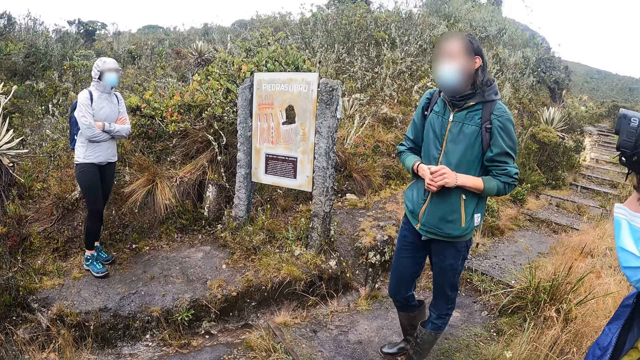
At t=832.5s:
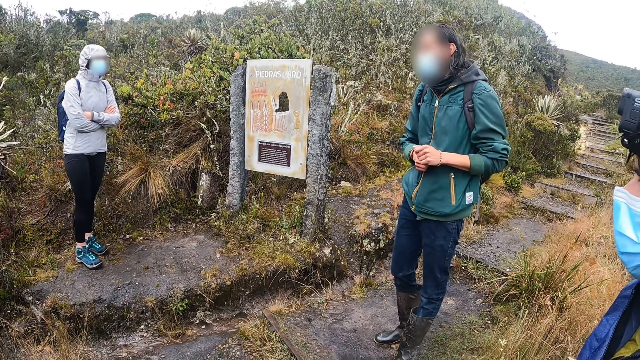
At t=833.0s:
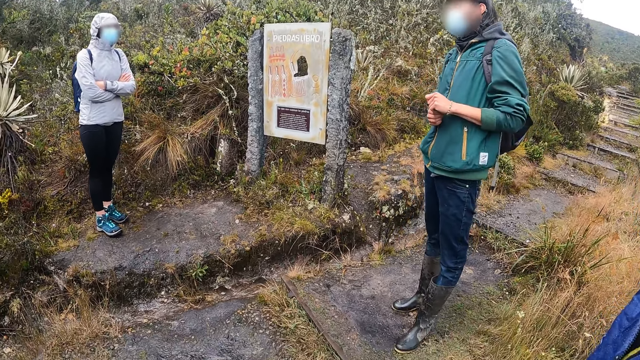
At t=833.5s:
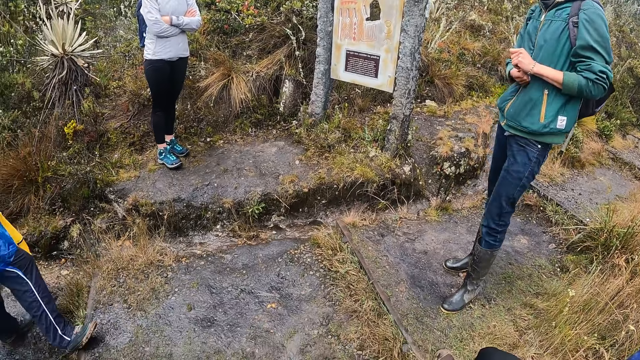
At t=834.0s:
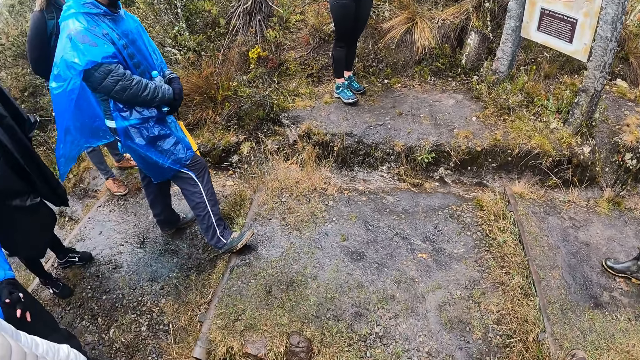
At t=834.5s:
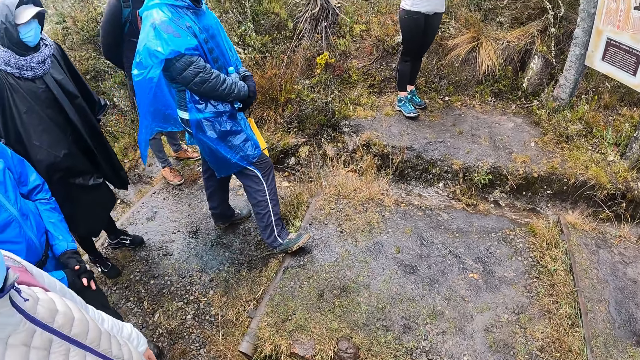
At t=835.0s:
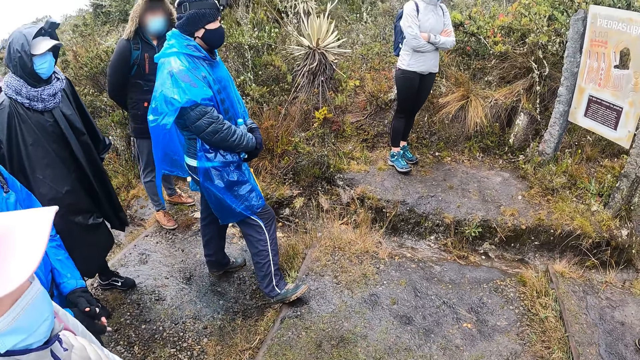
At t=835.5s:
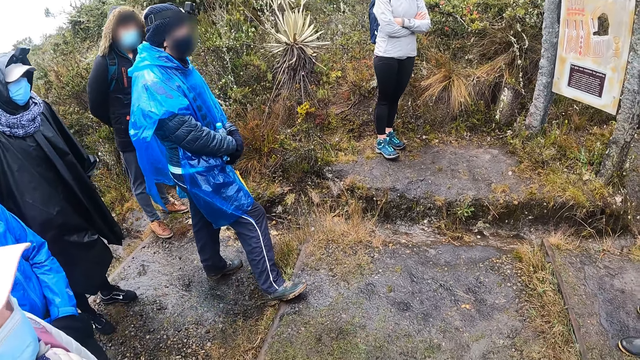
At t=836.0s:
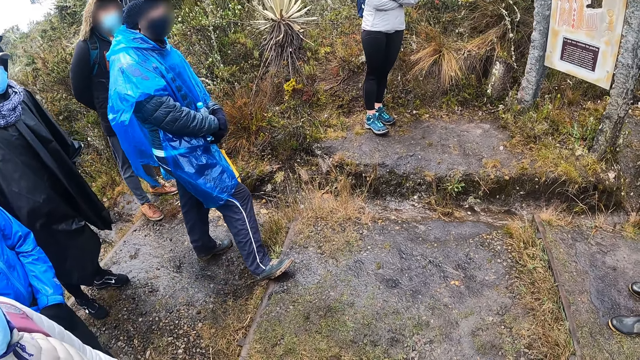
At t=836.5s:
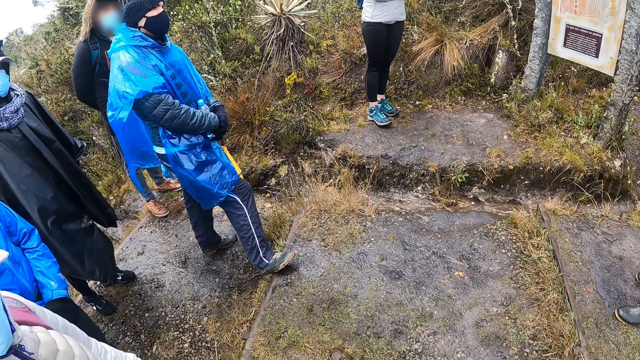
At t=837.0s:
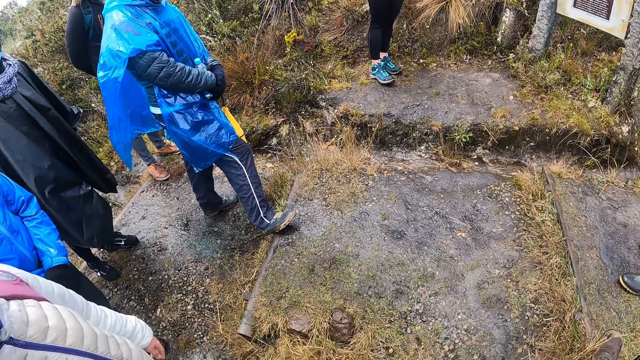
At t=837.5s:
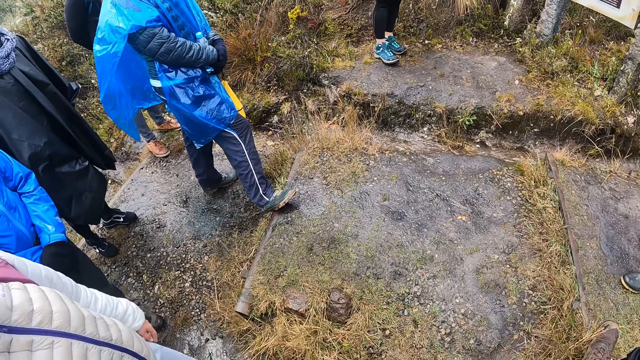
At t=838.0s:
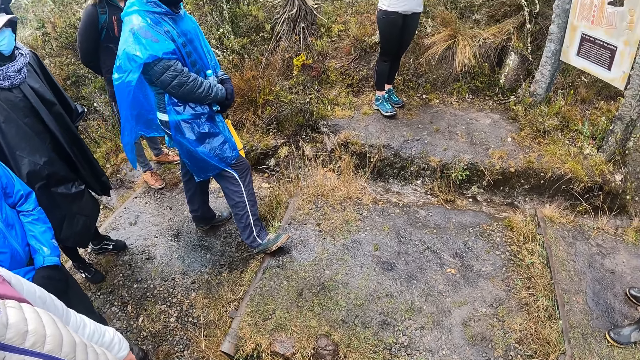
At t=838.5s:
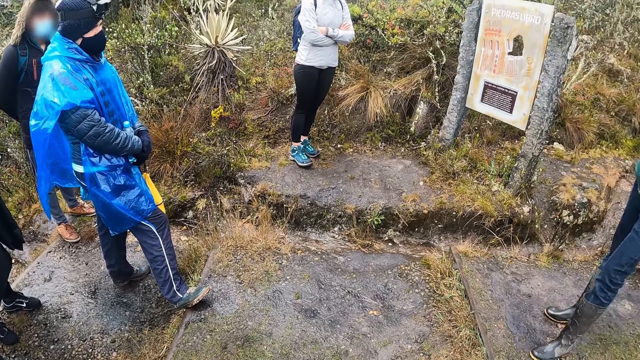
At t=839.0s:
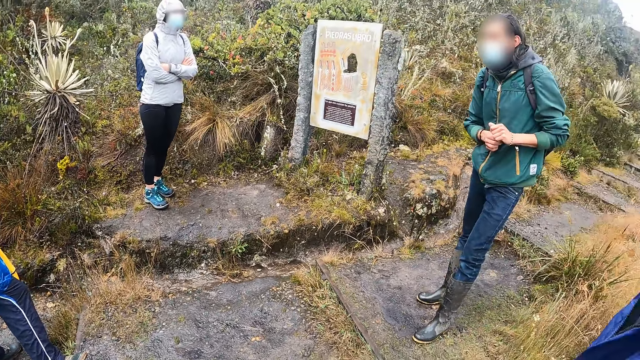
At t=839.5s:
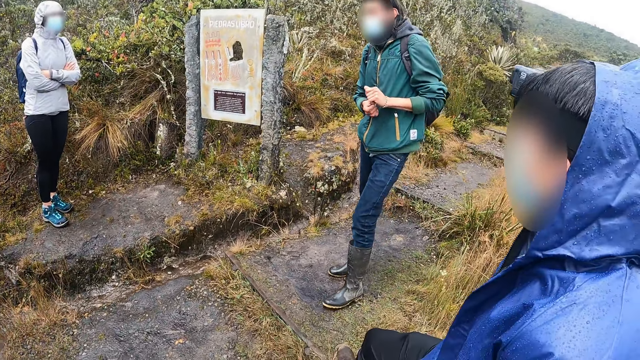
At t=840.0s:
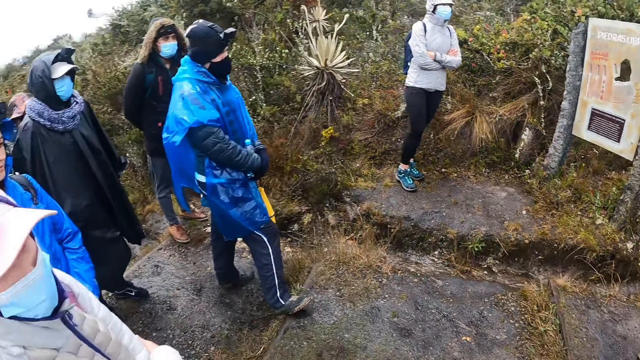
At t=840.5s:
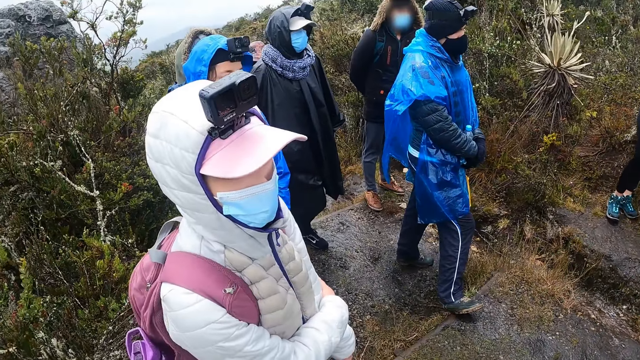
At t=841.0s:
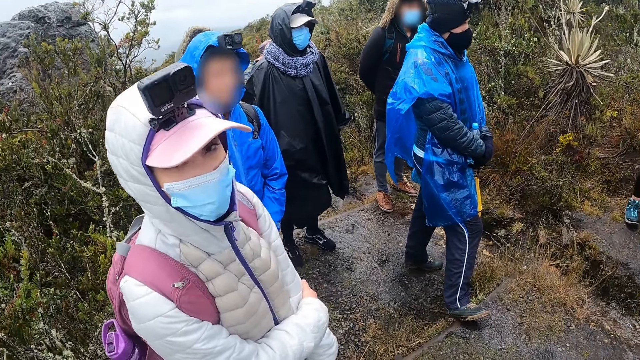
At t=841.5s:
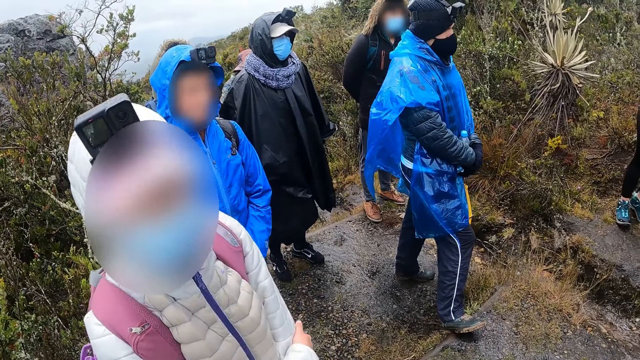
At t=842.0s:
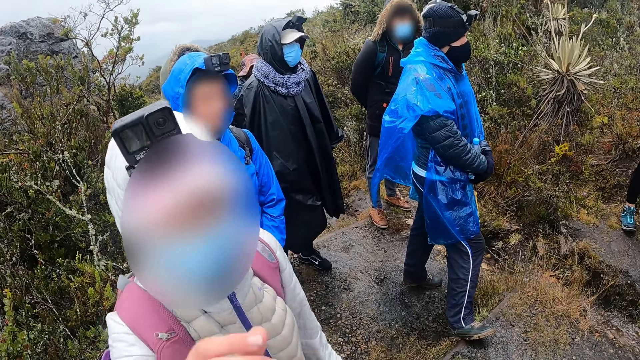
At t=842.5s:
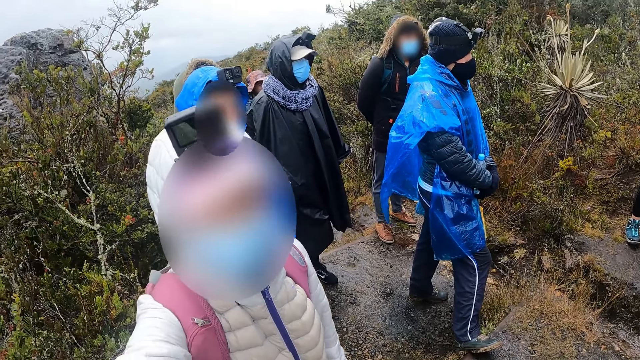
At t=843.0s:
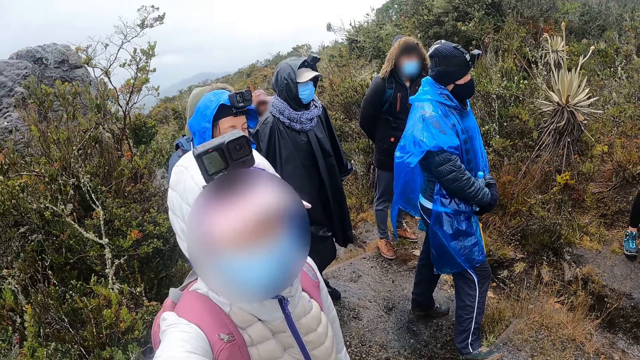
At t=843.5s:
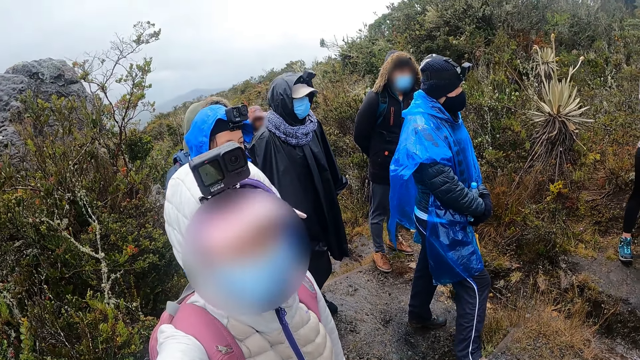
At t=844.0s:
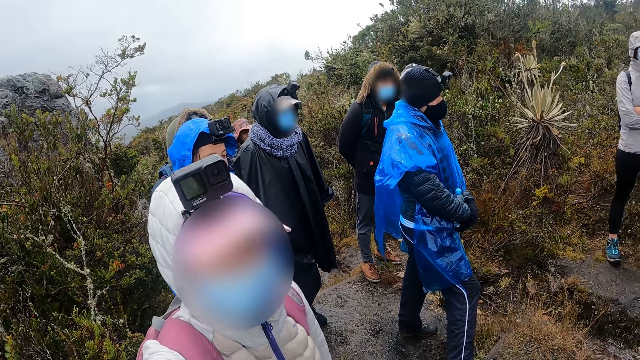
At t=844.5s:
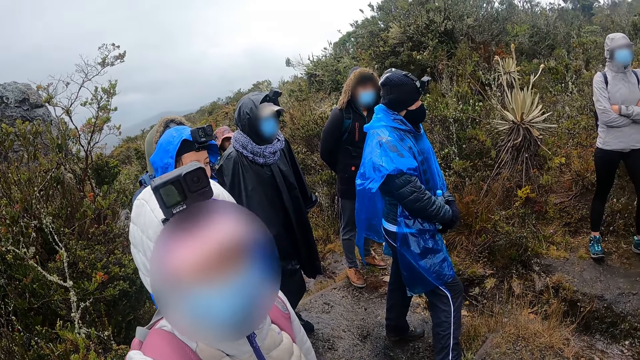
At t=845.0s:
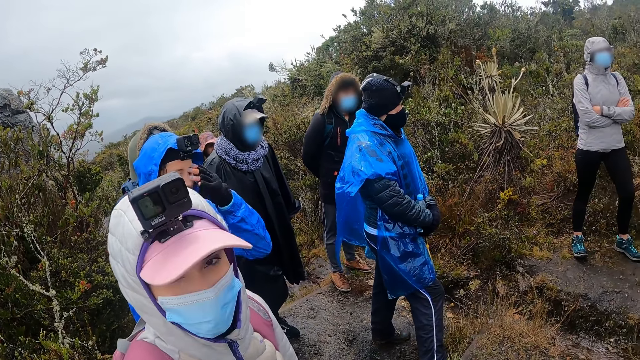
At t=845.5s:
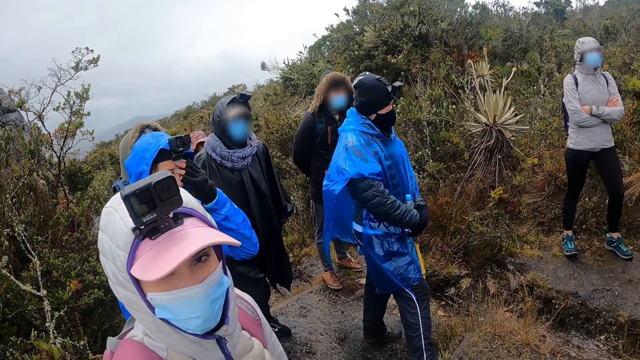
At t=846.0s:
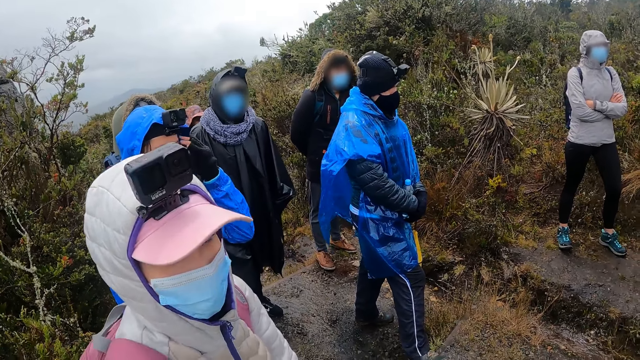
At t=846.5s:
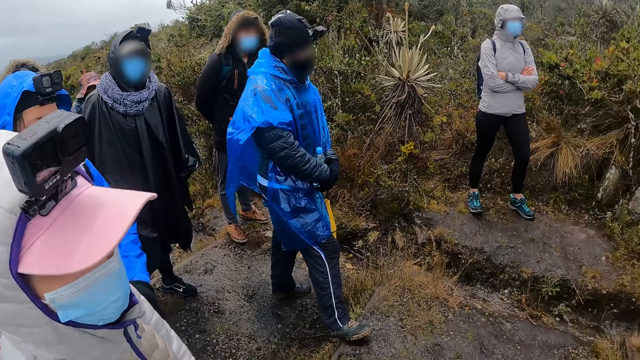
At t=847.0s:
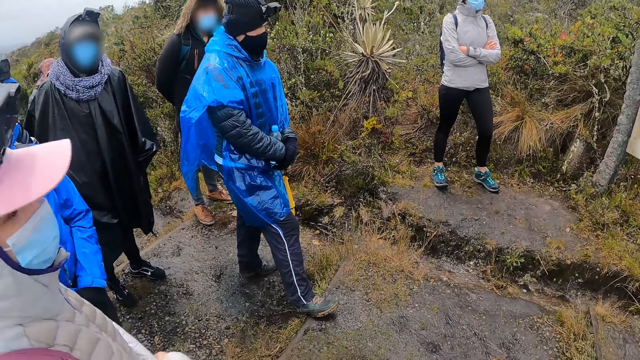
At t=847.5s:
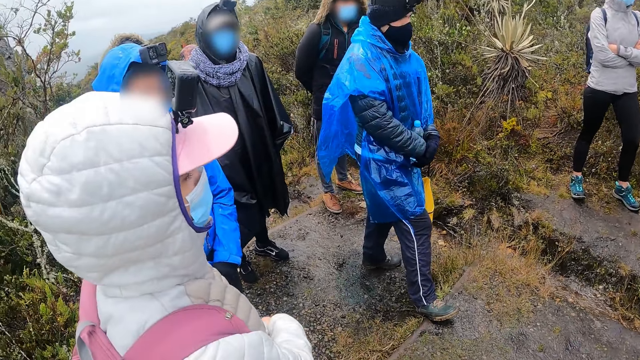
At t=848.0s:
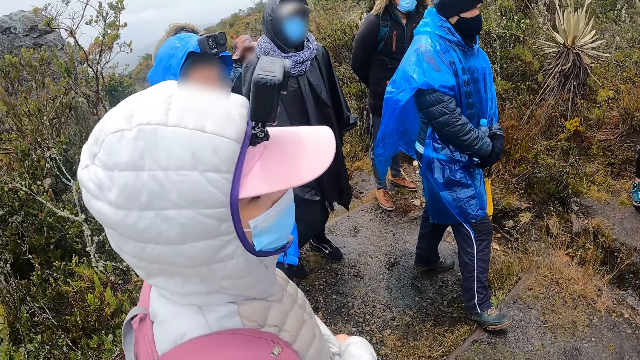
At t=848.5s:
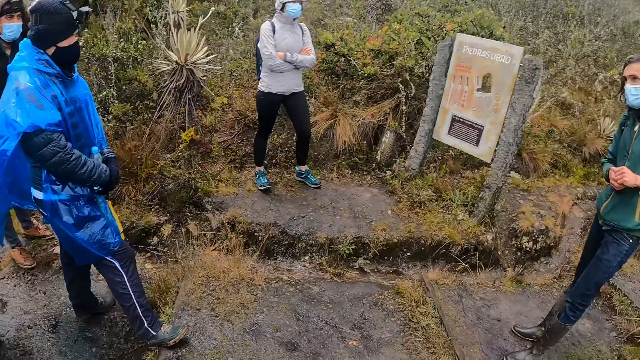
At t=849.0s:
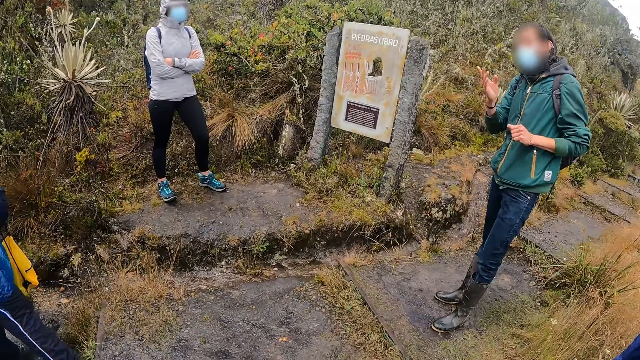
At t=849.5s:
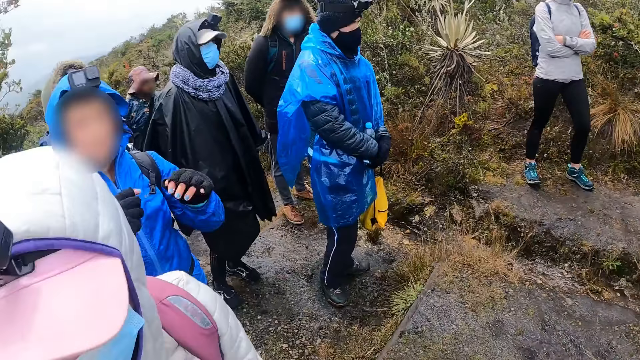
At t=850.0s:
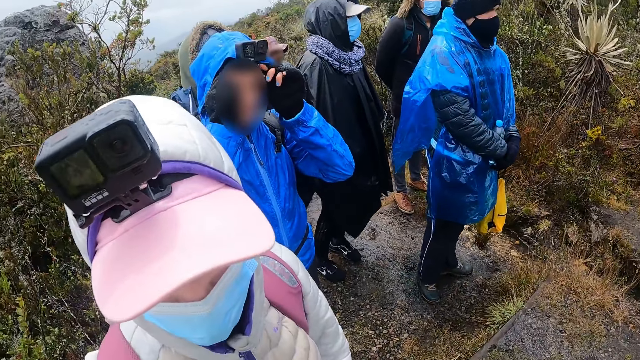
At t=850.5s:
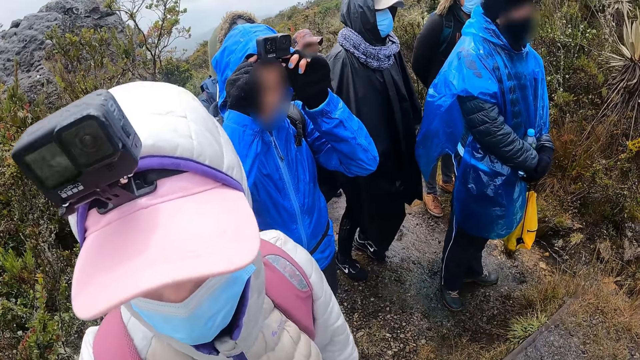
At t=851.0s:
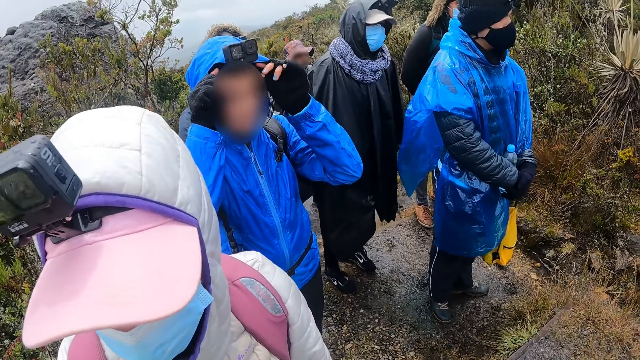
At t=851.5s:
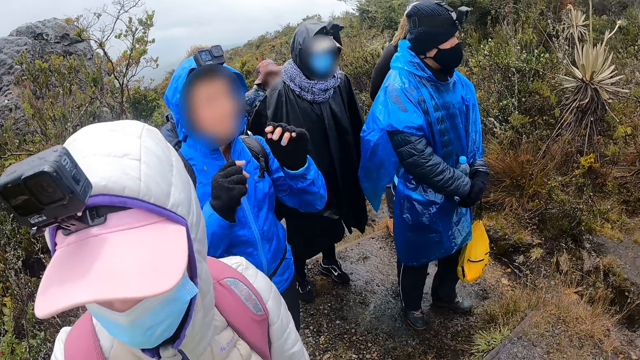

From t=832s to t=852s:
The camera wearer looks around. A woman touches the camera wearer's camera. The camera wearer interacts with the woman. They look around.
